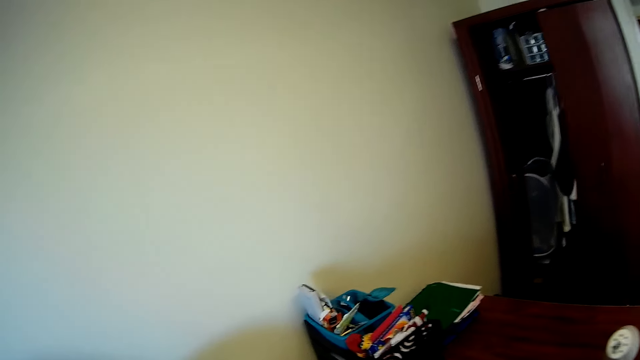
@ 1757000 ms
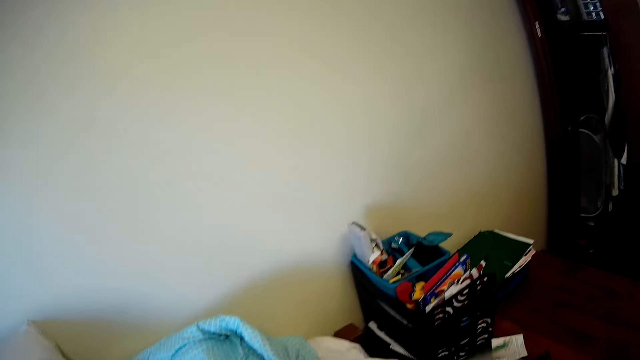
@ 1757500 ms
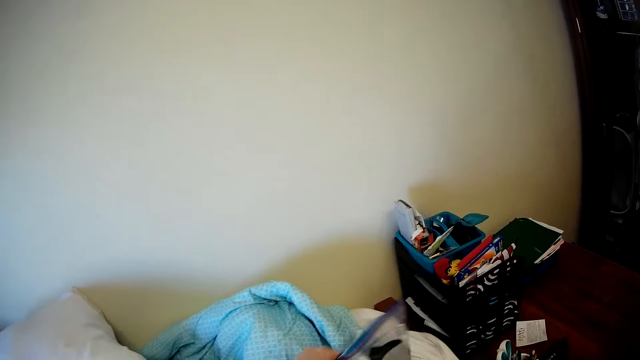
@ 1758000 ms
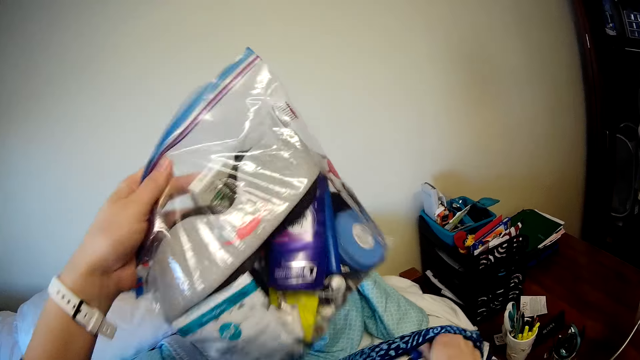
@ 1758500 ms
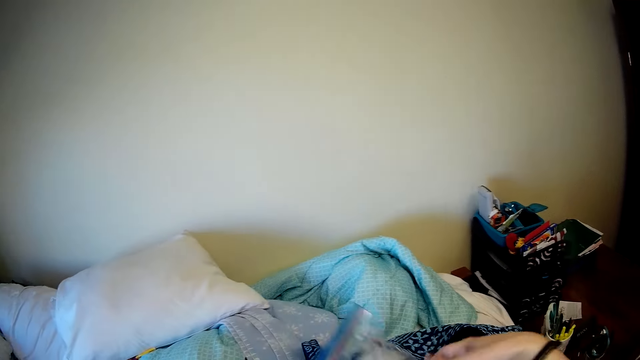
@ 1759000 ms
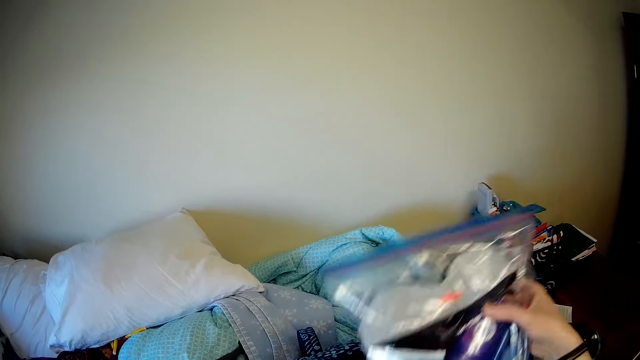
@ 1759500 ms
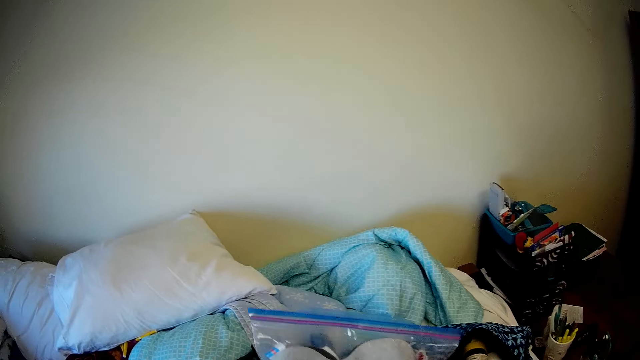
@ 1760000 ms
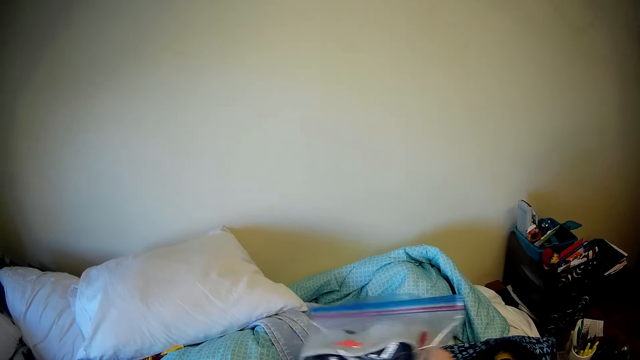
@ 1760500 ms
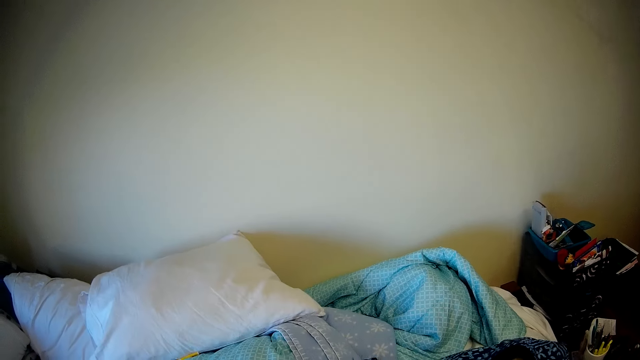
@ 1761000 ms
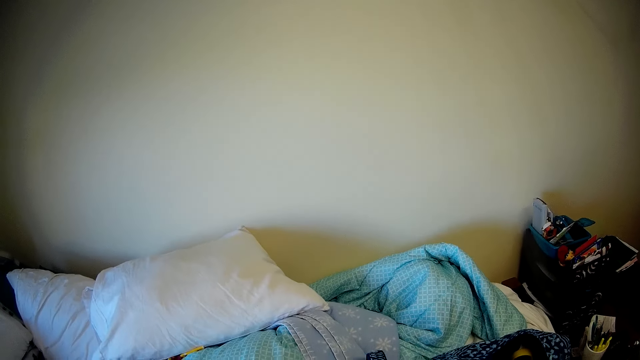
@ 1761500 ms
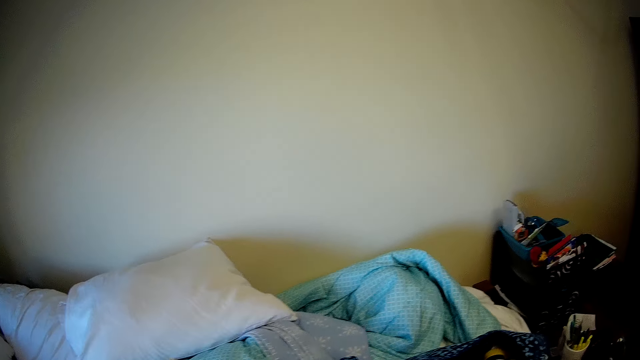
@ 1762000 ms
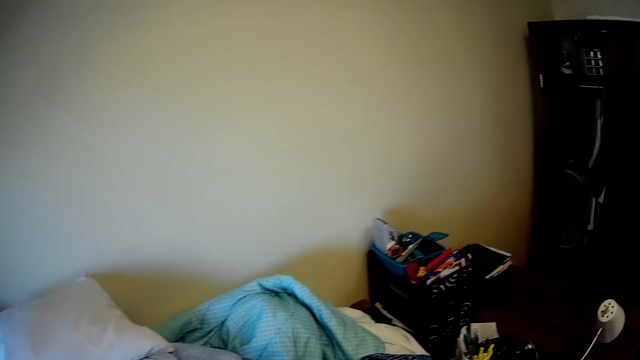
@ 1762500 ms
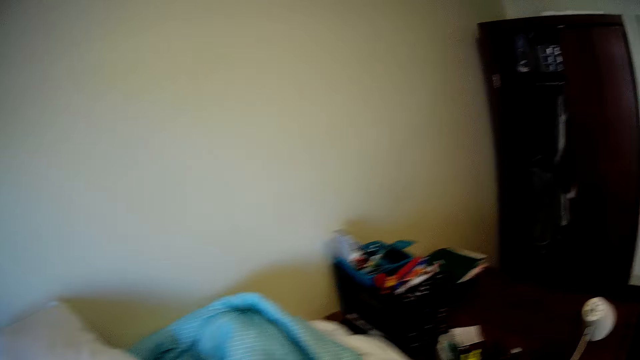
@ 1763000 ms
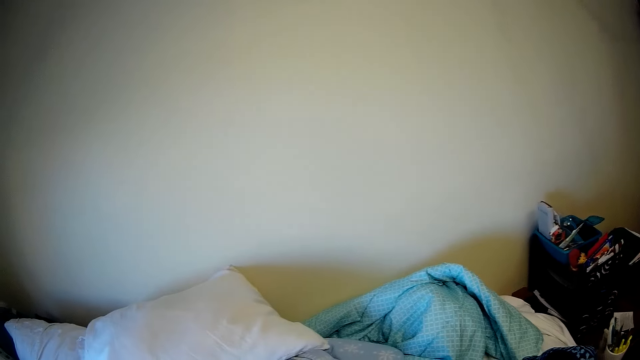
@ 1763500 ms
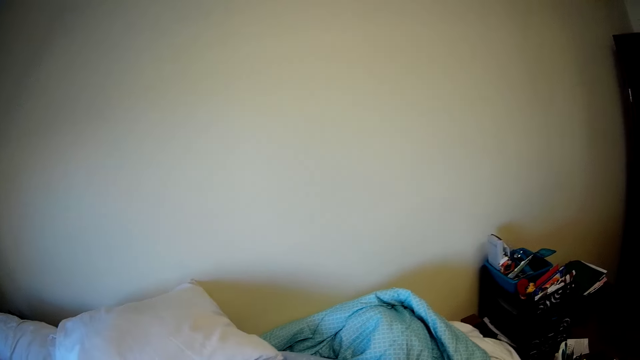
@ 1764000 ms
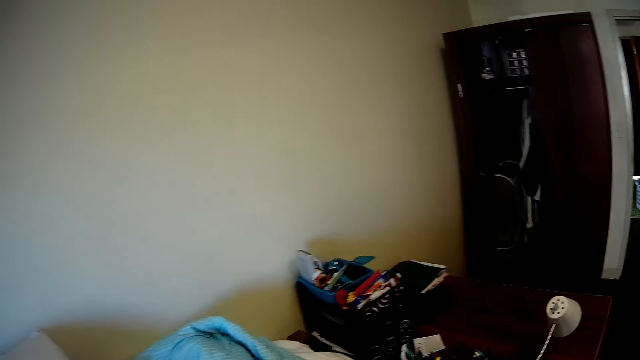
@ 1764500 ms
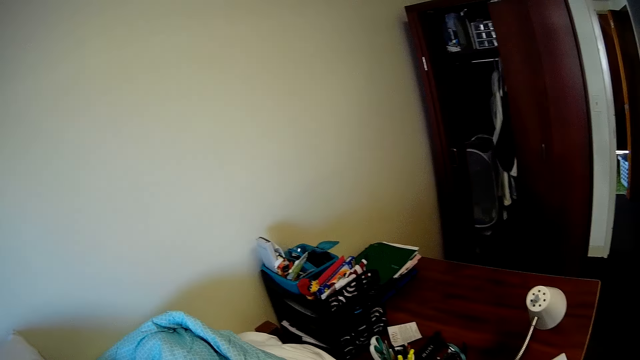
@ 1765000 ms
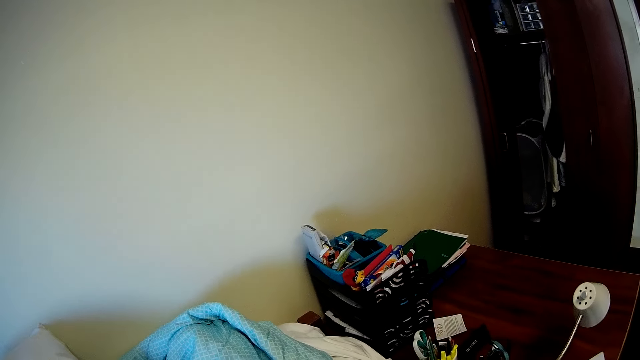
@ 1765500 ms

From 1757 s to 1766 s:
The camera wearer picks up a nylon bag.

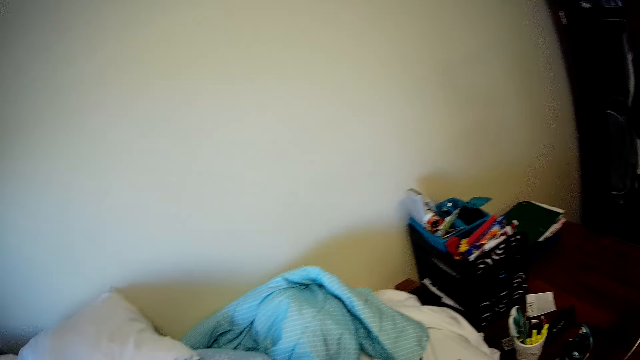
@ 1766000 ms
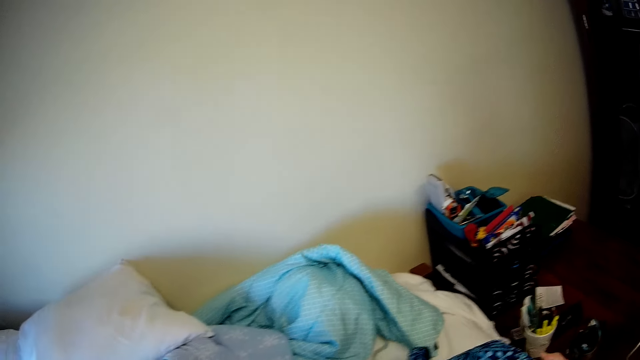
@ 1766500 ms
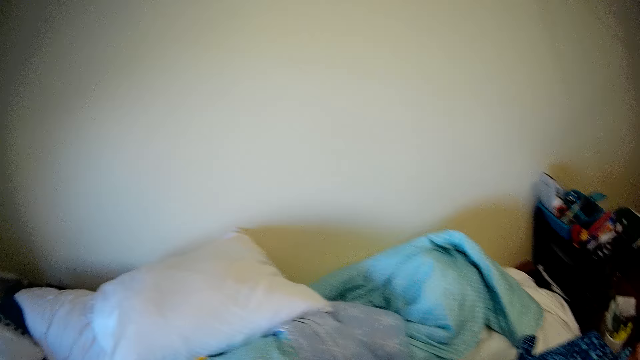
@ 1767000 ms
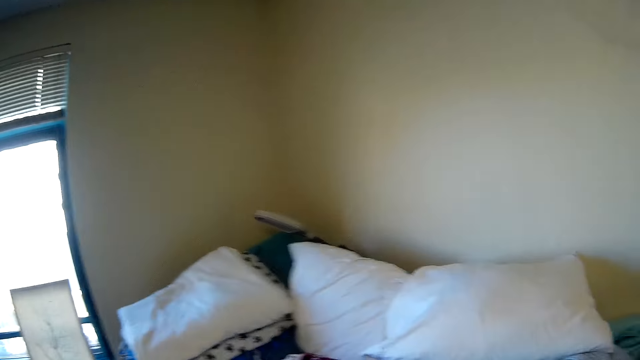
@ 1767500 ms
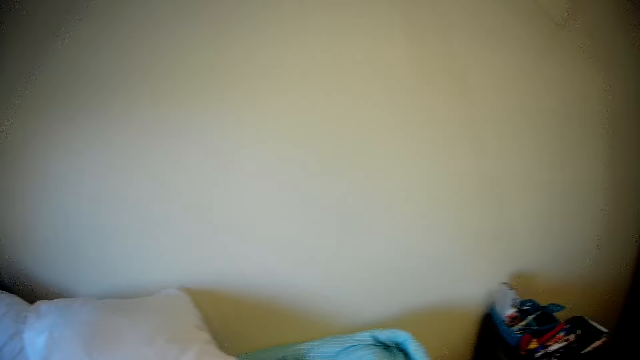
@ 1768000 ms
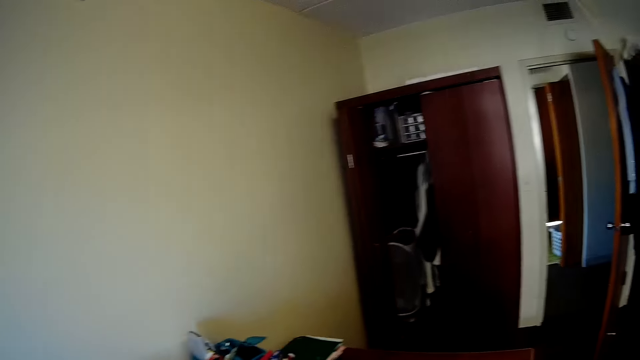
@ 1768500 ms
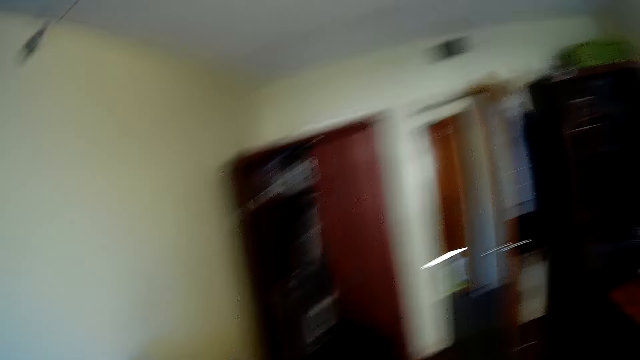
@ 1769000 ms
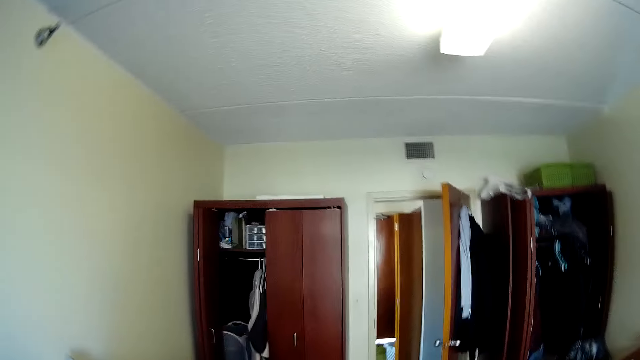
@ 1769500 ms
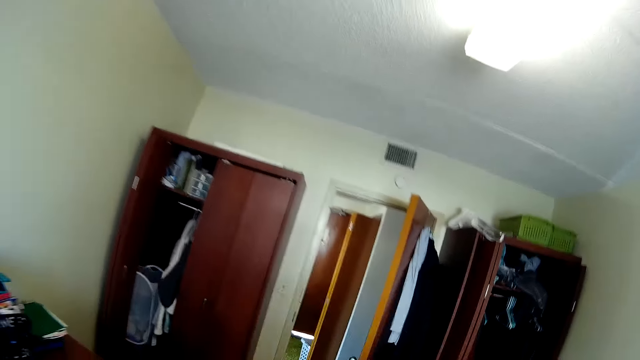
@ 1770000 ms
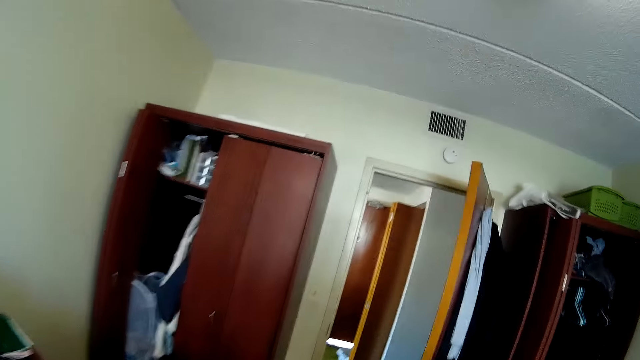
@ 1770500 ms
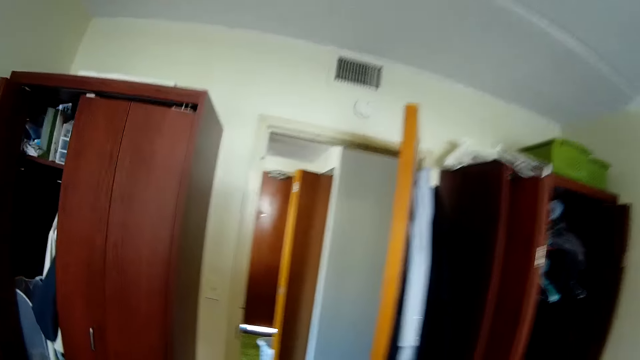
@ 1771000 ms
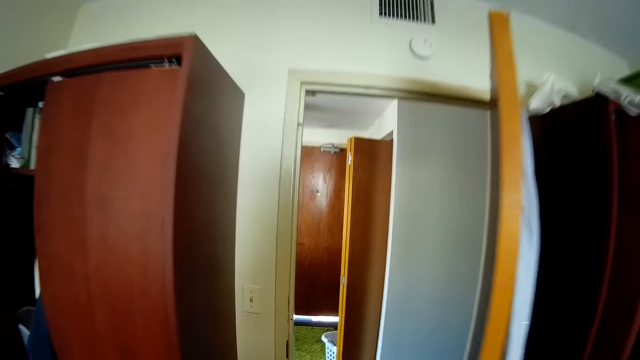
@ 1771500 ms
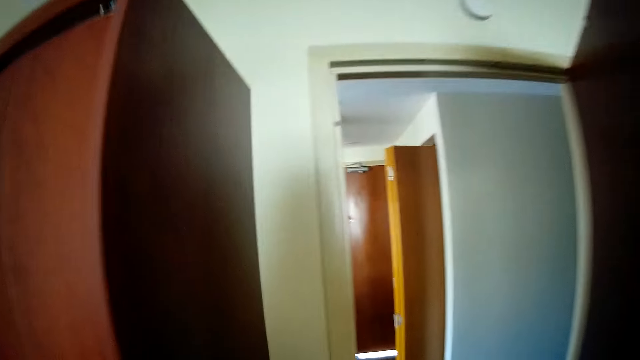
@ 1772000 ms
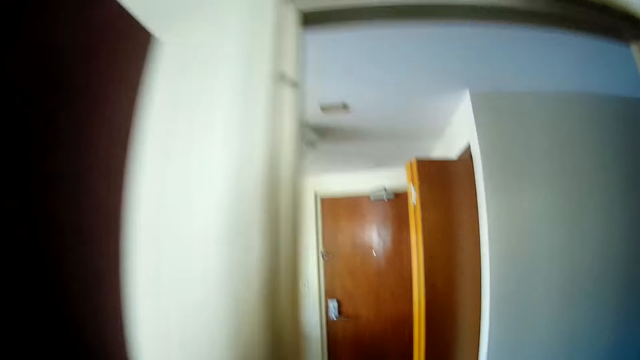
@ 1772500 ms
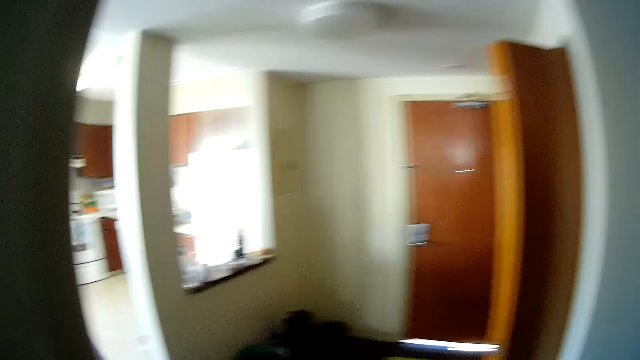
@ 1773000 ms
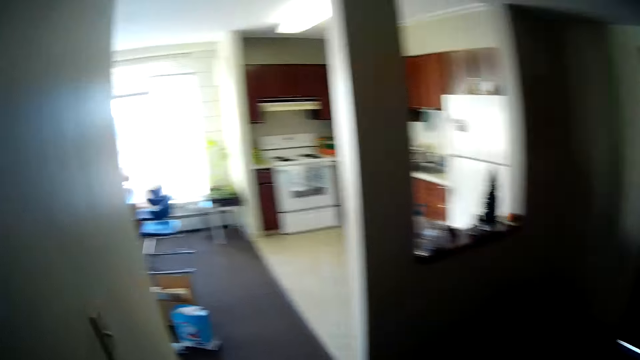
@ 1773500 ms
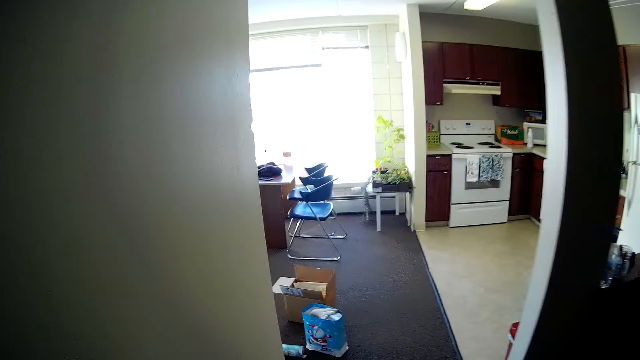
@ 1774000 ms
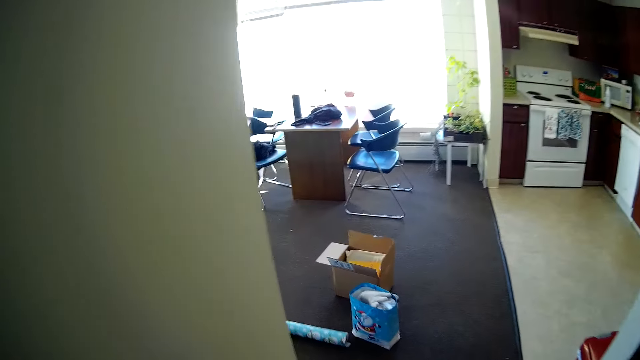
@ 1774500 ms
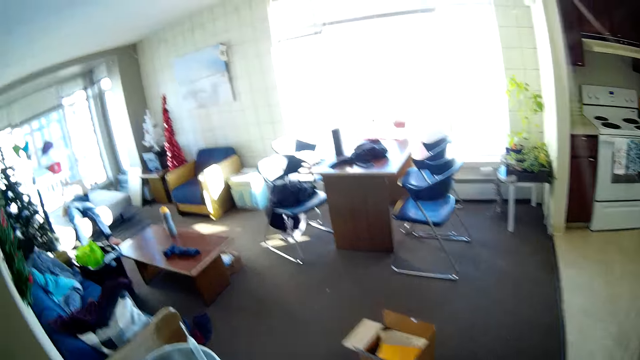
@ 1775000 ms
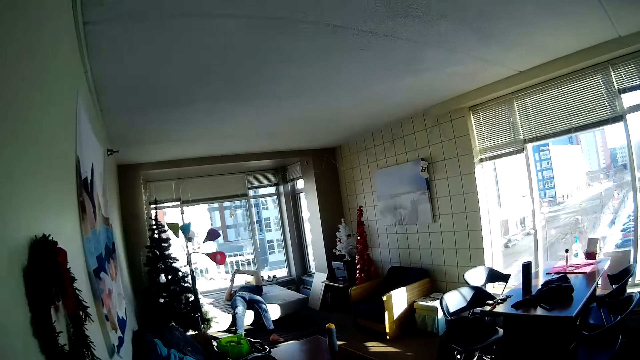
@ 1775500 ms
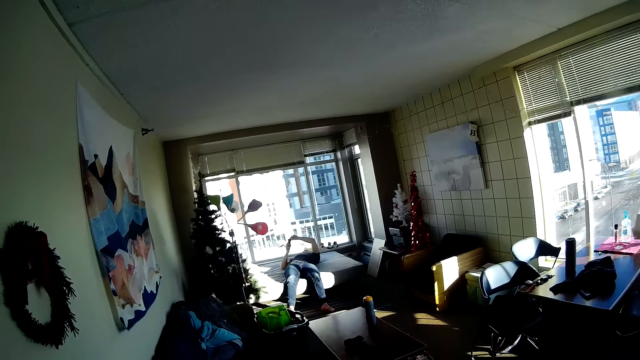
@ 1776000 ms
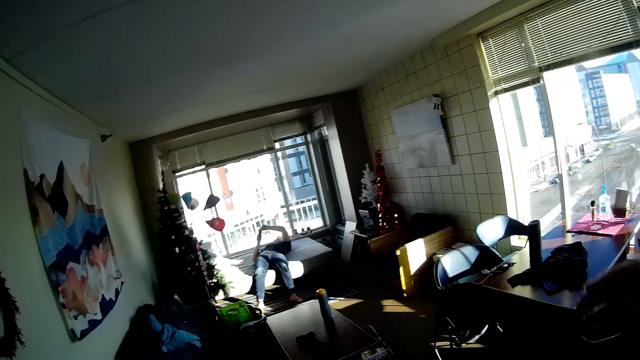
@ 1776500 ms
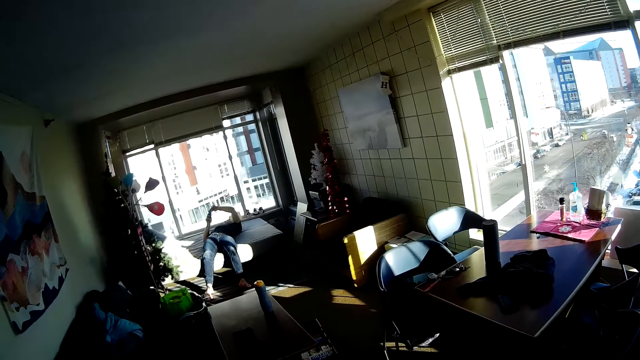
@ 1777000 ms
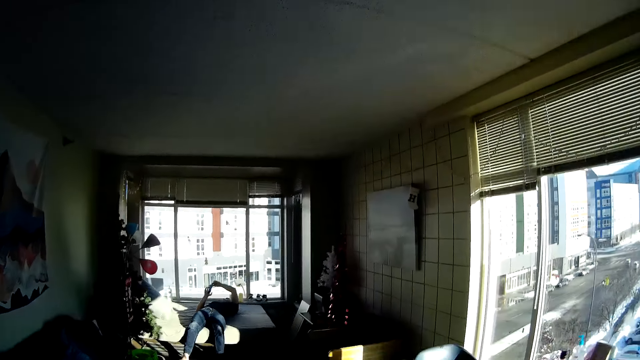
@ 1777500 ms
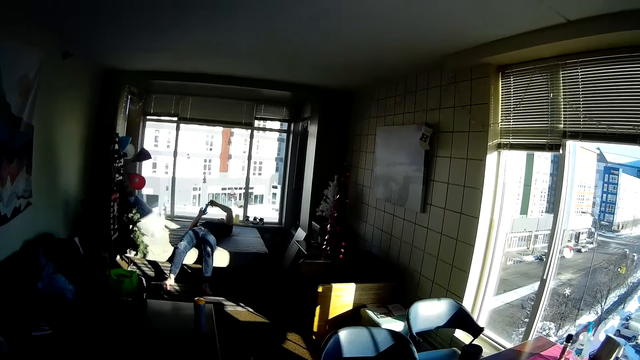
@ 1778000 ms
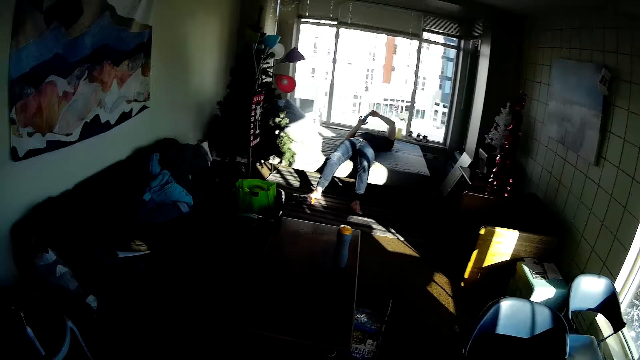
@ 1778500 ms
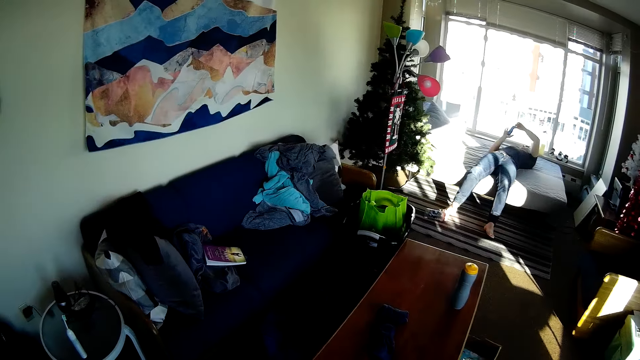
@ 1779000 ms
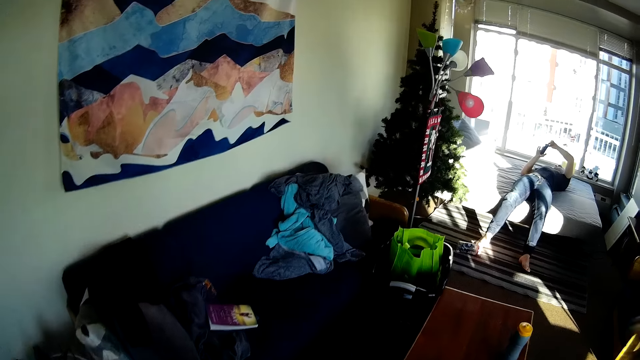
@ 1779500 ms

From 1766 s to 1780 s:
The camera wearer looks around. They walk around. They look around.
